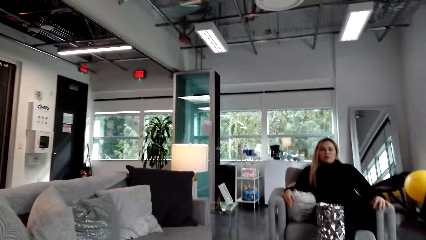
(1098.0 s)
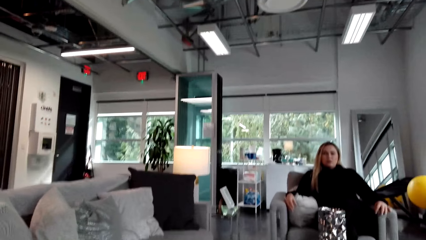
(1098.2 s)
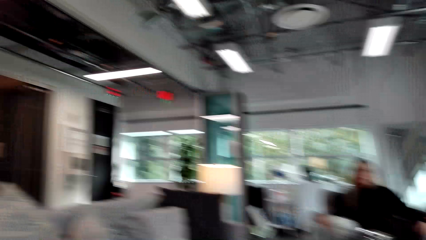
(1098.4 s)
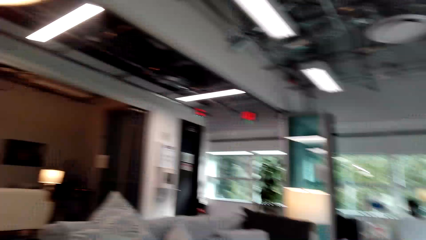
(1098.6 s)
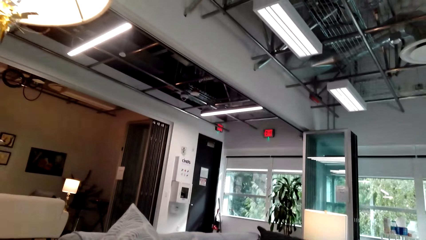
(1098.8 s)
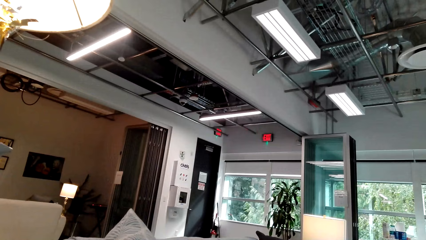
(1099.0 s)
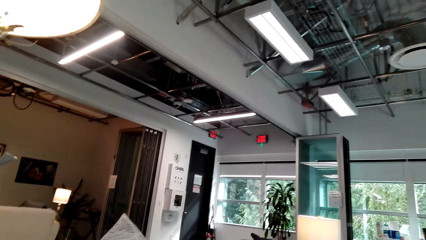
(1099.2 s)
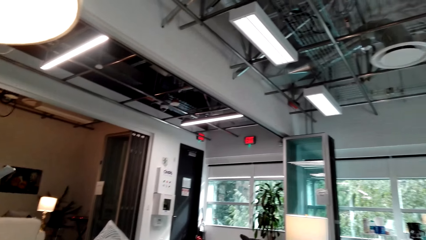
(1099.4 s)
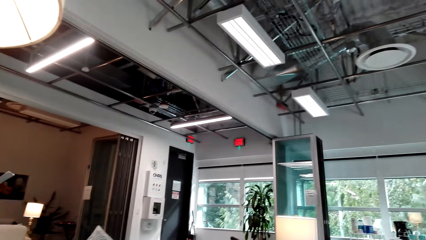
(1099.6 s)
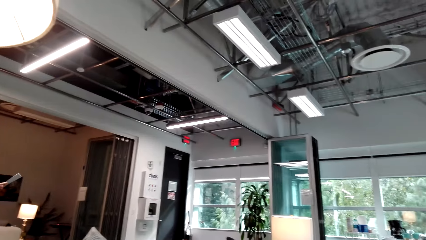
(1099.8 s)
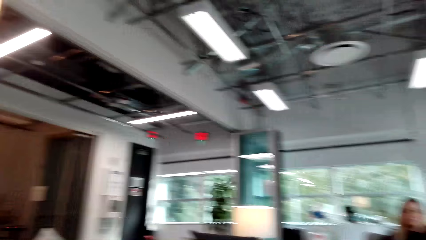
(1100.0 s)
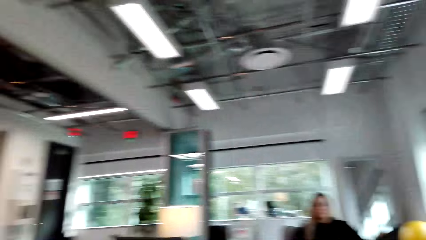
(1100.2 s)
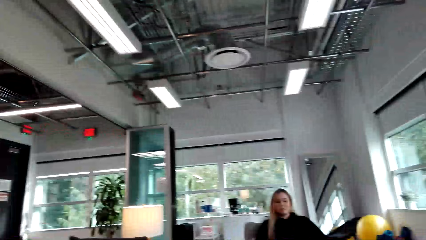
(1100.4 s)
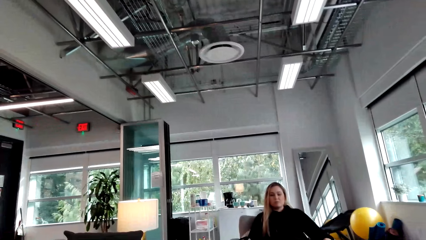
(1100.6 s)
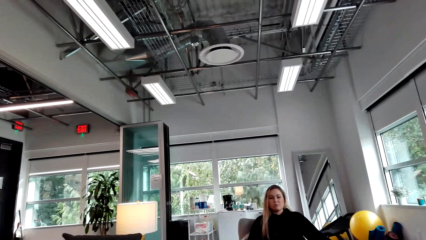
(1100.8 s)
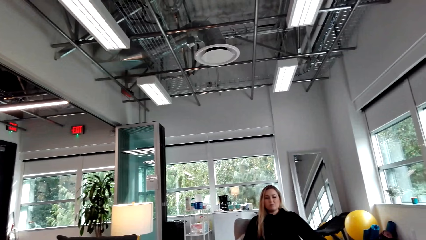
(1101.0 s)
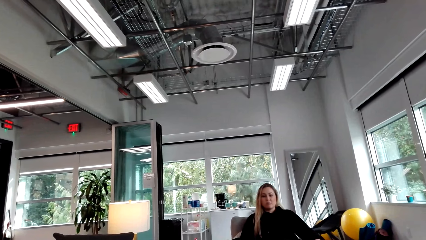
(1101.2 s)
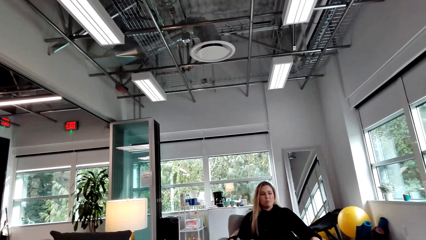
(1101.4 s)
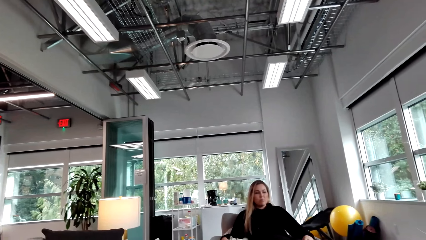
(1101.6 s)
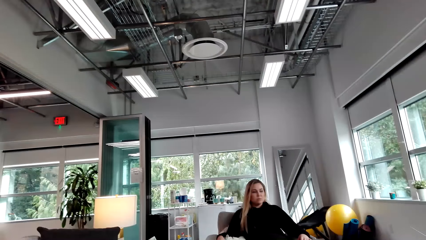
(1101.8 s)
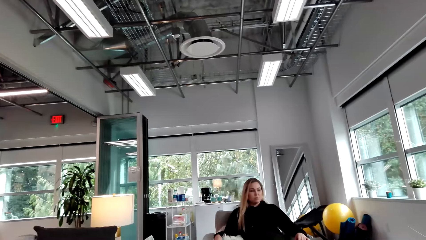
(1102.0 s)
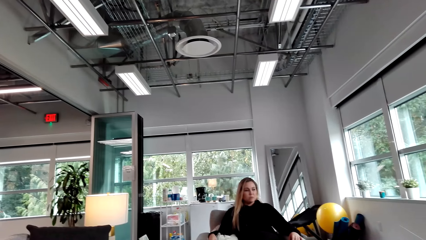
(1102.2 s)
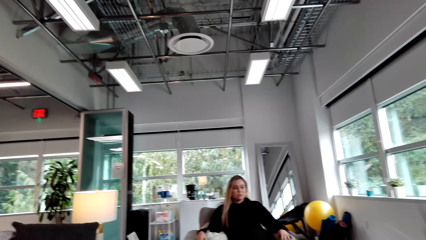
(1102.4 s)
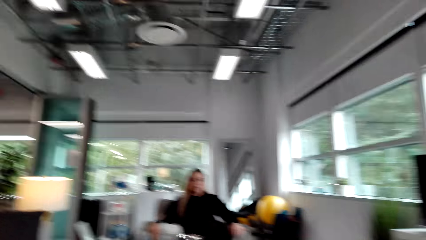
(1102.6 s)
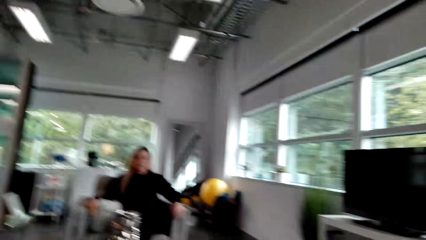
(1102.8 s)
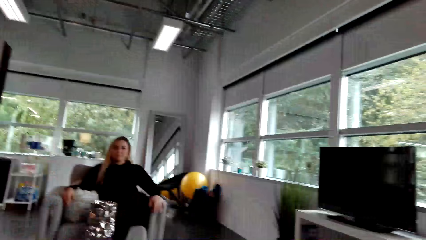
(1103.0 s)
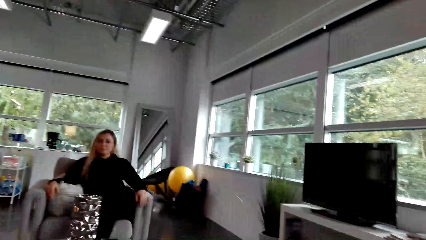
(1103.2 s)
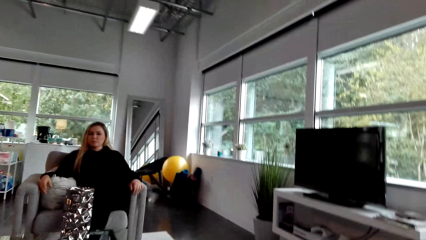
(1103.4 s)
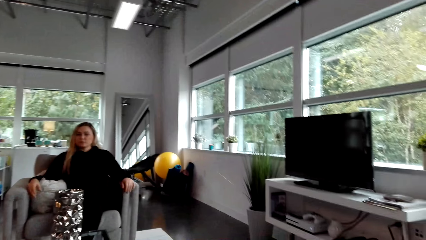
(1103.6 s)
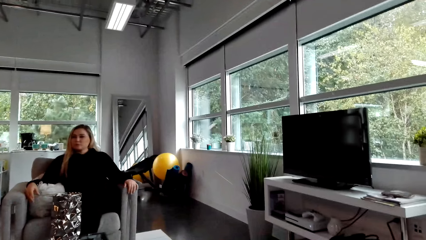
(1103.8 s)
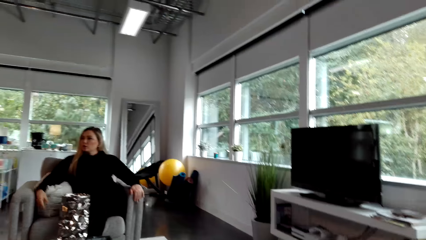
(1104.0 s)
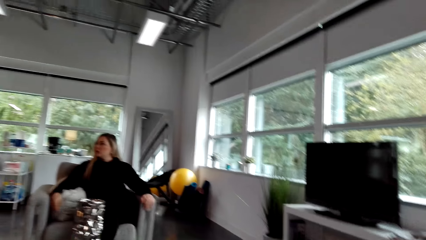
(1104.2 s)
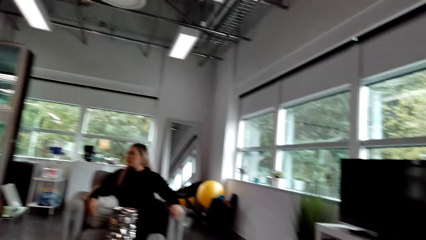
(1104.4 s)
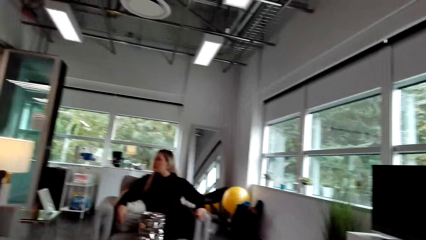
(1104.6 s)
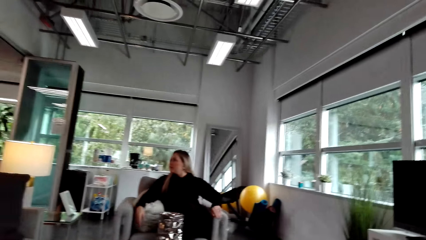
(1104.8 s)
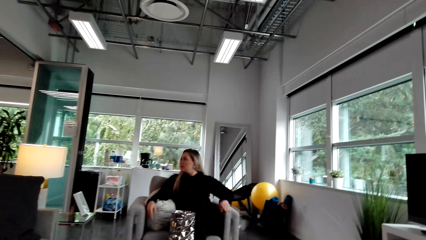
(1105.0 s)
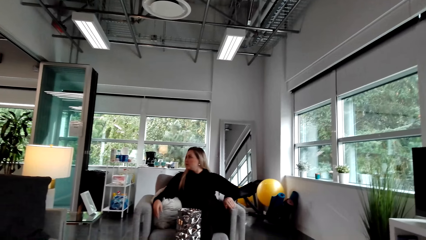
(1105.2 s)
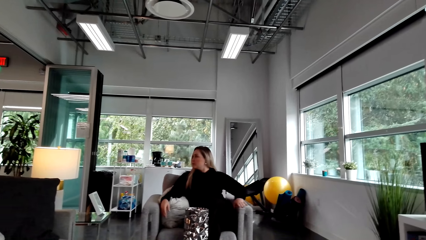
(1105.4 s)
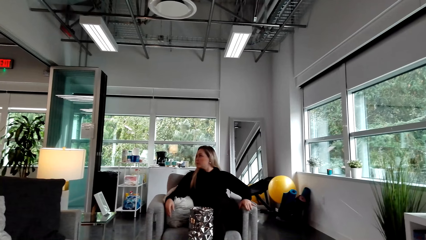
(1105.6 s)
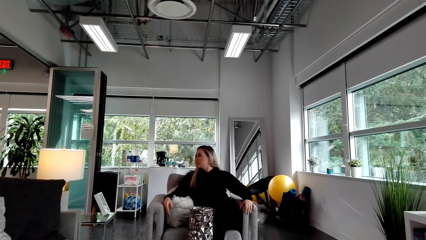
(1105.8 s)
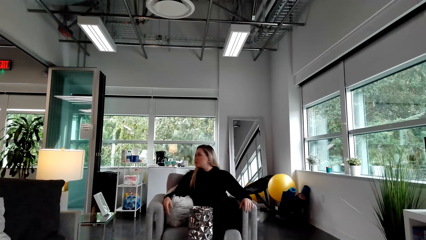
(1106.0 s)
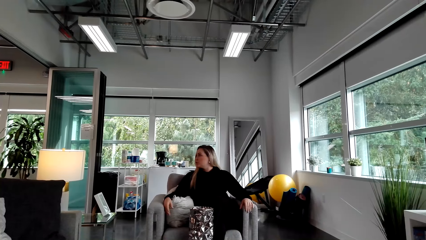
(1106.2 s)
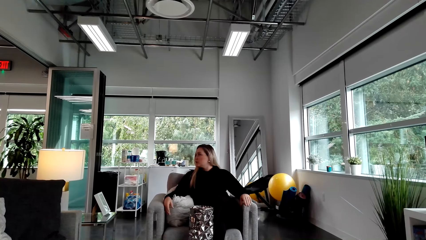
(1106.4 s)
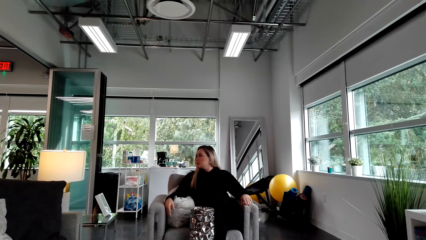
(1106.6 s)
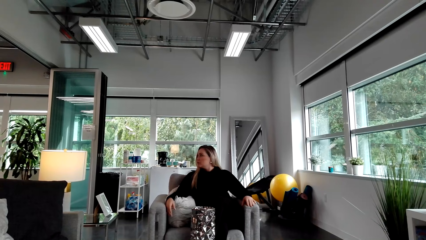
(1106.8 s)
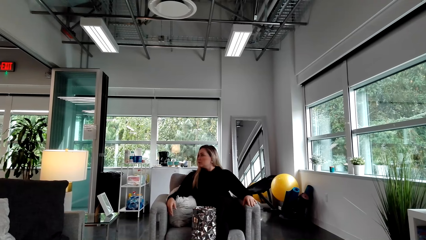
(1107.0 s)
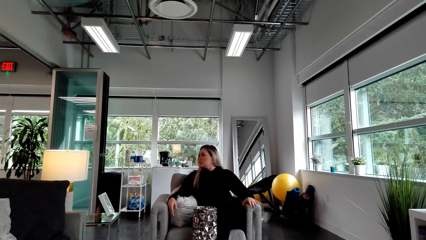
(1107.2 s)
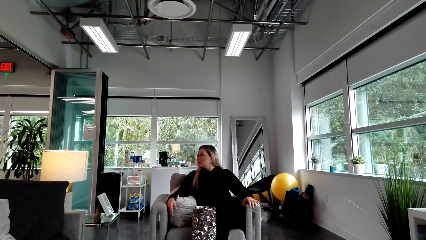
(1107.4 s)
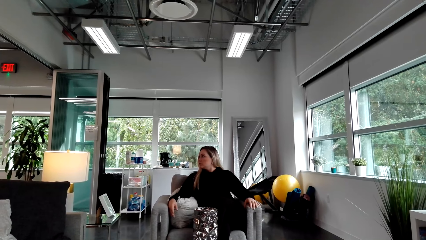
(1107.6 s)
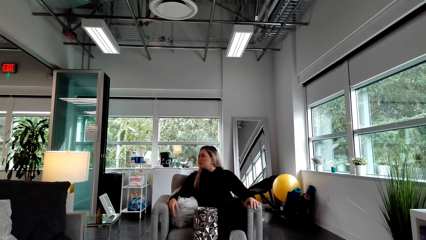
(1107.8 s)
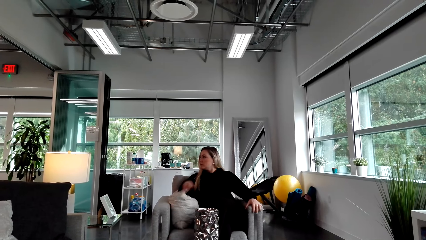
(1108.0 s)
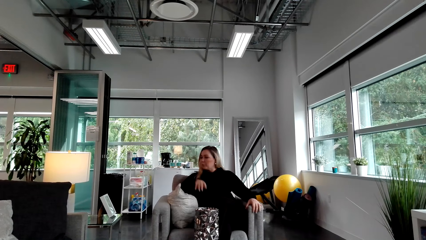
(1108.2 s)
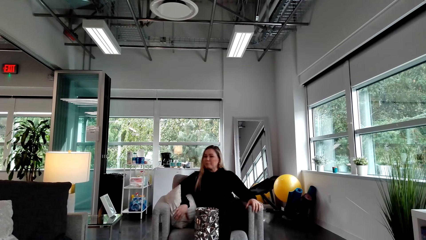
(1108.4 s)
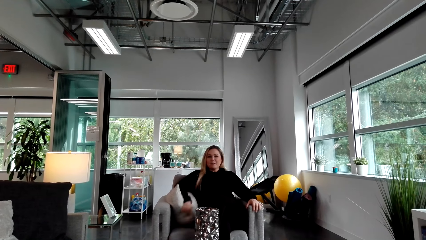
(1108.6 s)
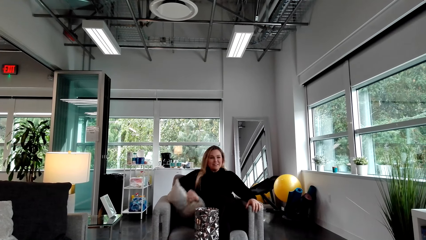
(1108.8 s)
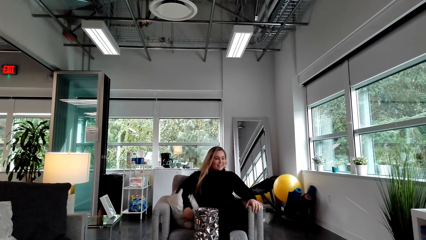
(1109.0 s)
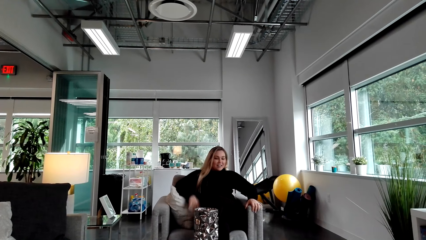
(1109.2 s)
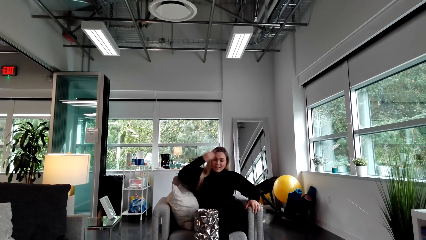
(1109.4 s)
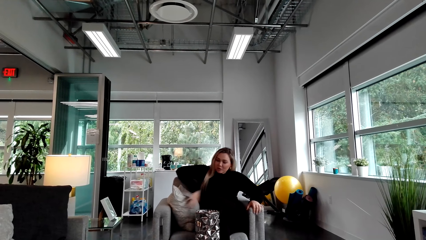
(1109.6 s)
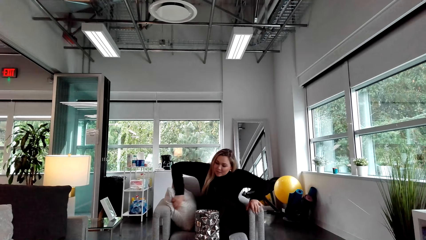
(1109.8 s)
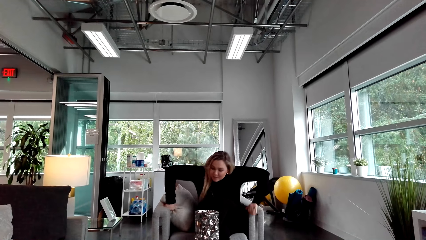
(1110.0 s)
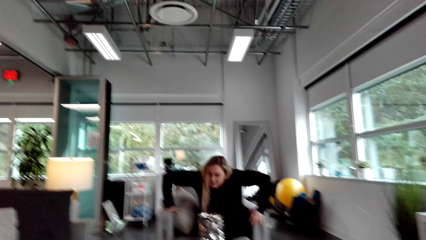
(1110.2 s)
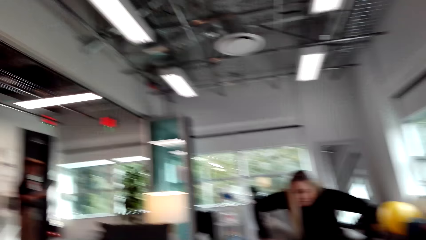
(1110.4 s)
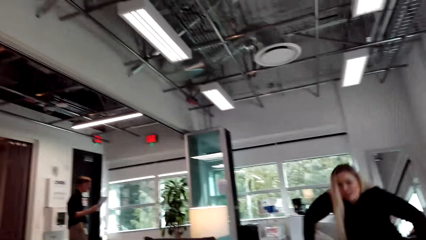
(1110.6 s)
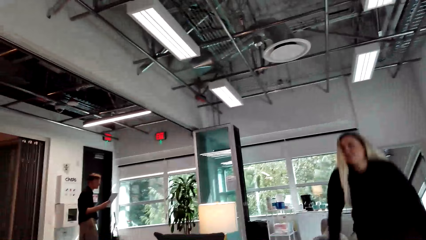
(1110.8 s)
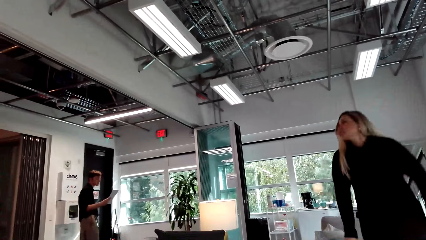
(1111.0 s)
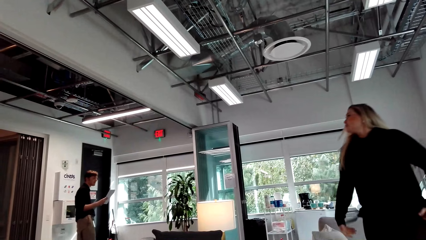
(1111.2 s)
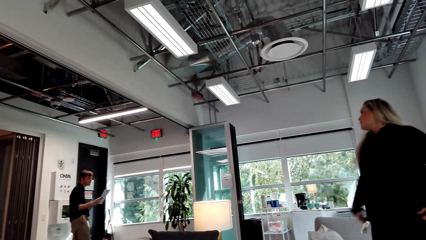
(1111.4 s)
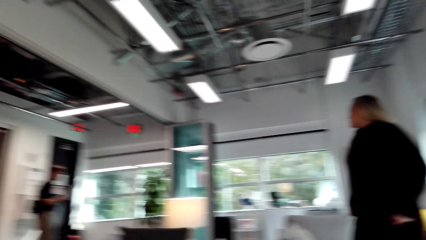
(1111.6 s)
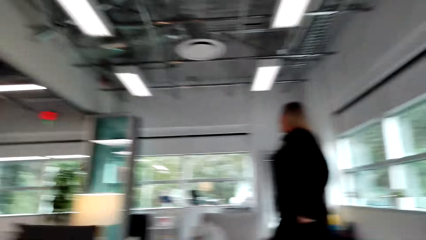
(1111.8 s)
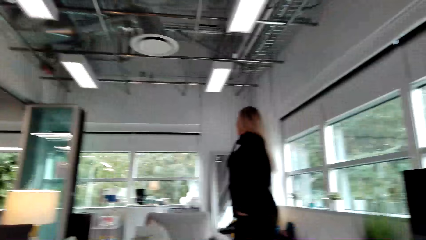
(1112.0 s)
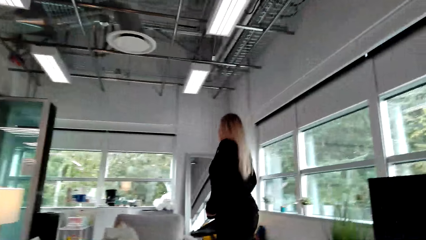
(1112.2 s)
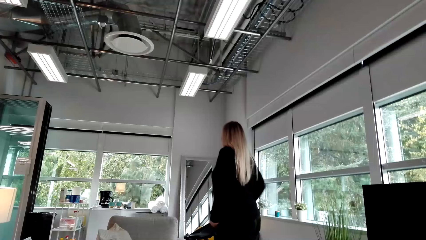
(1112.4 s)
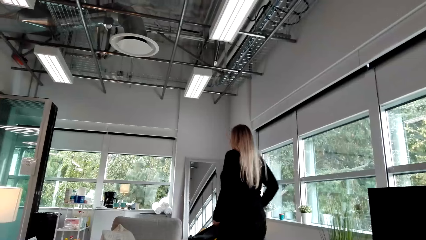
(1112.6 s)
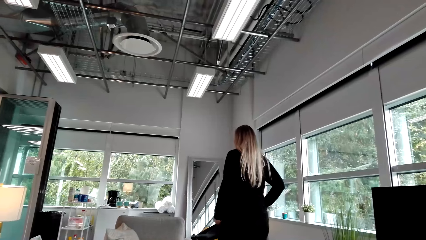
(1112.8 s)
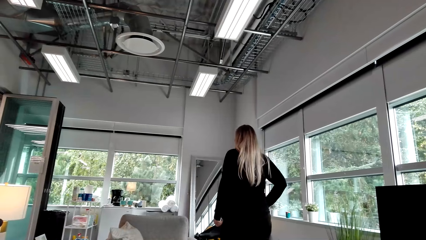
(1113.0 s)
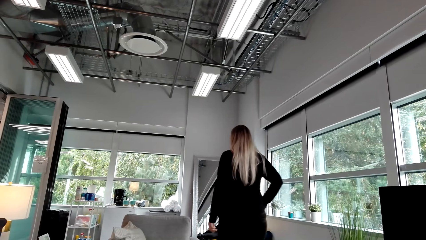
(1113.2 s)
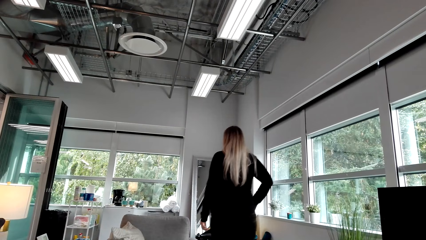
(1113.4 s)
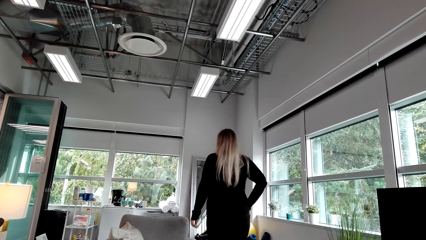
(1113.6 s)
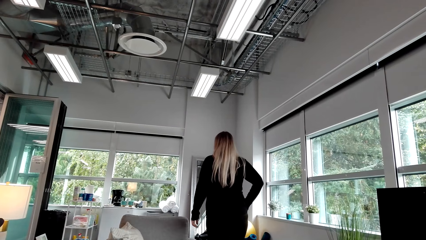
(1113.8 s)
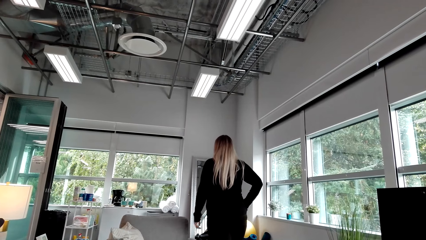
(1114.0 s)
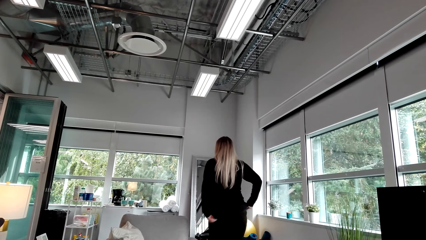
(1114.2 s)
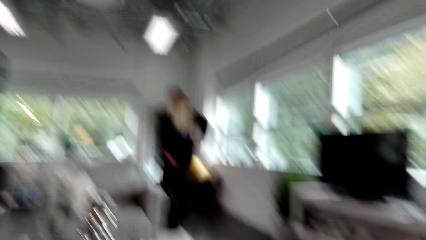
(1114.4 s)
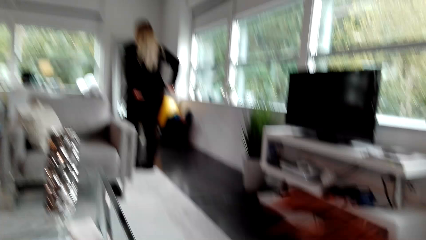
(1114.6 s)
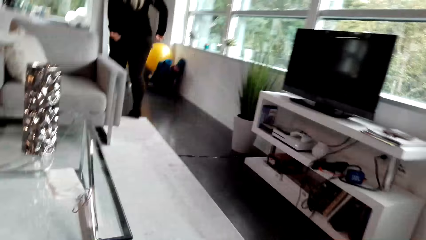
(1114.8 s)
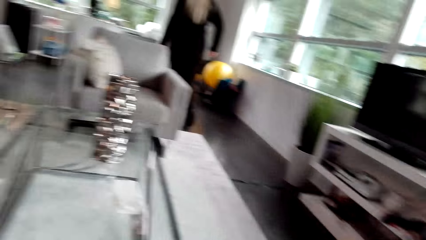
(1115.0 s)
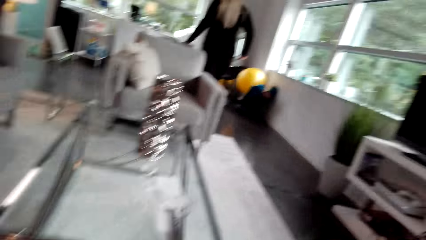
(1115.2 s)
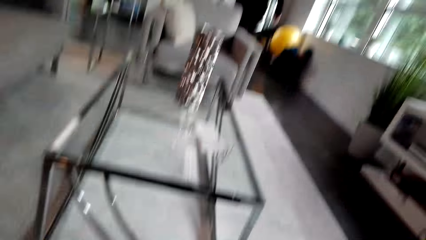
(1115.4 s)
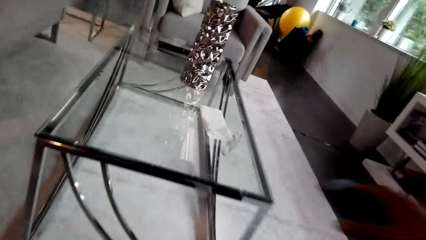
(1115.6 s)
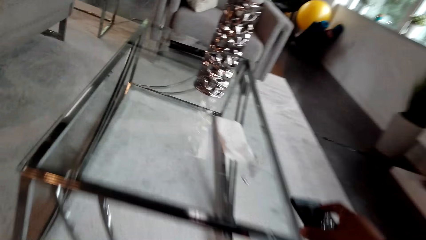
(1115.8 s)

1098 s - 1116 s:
The camera wearer looks around the house. A woman talks to a man. The woman stands up and walks in the house.
